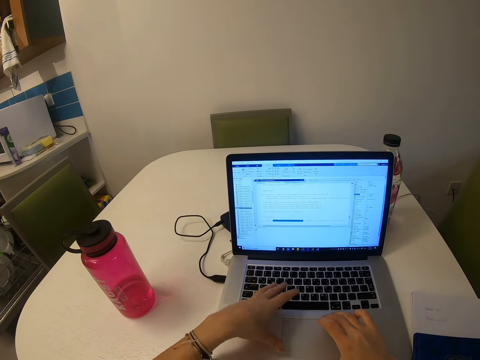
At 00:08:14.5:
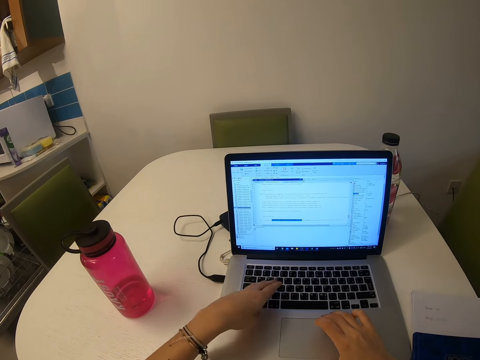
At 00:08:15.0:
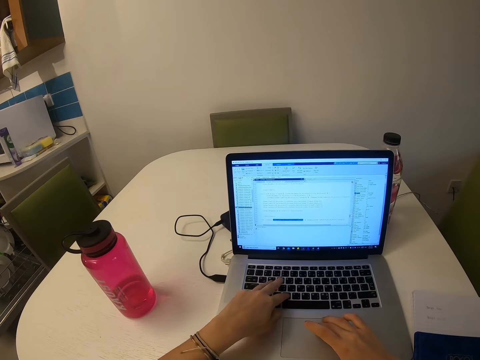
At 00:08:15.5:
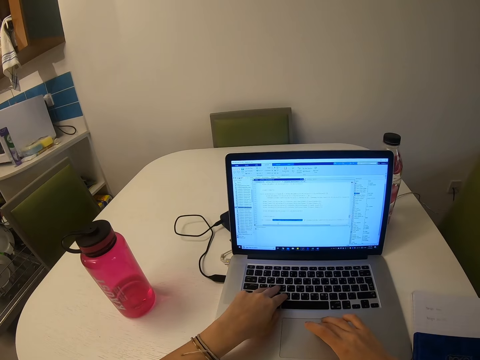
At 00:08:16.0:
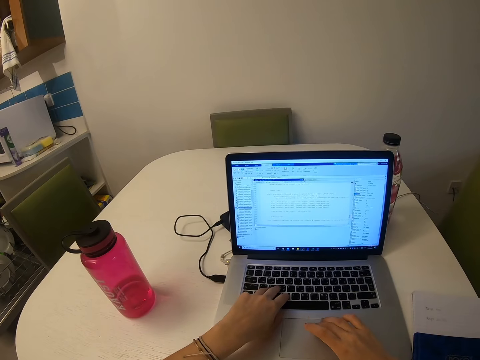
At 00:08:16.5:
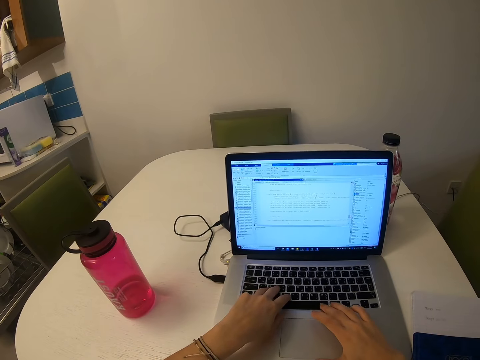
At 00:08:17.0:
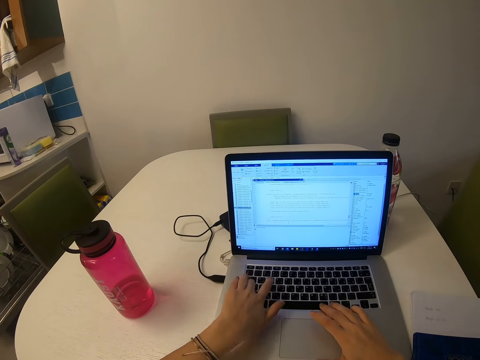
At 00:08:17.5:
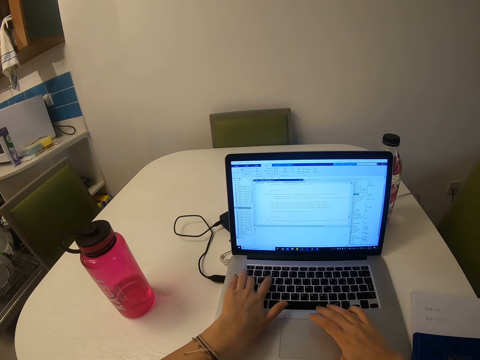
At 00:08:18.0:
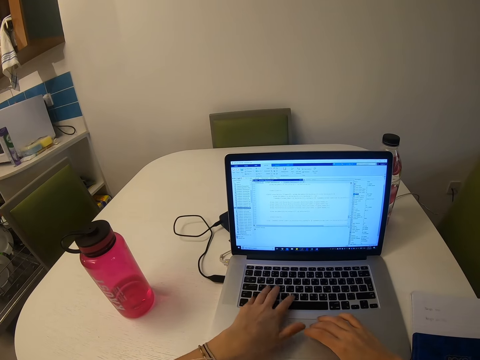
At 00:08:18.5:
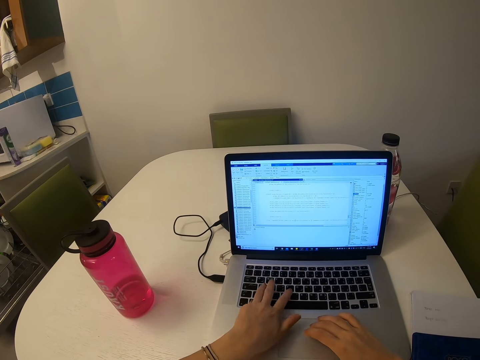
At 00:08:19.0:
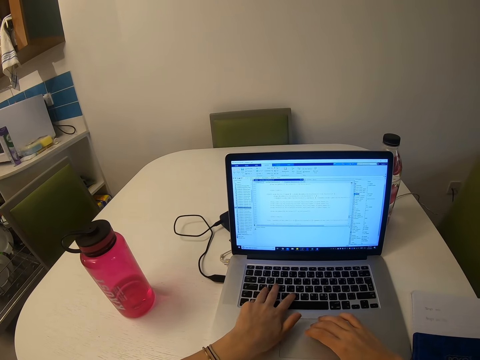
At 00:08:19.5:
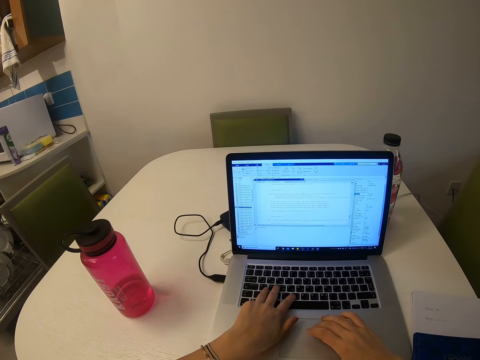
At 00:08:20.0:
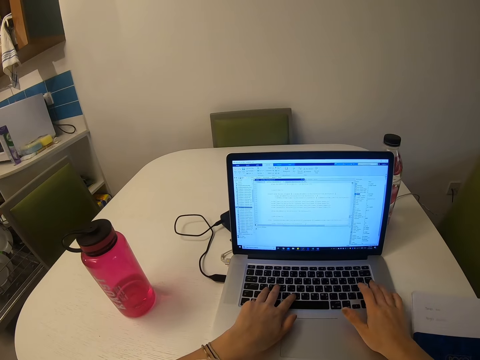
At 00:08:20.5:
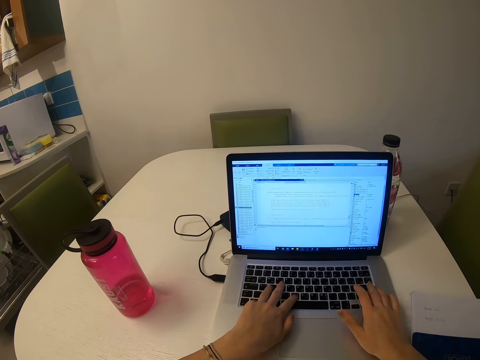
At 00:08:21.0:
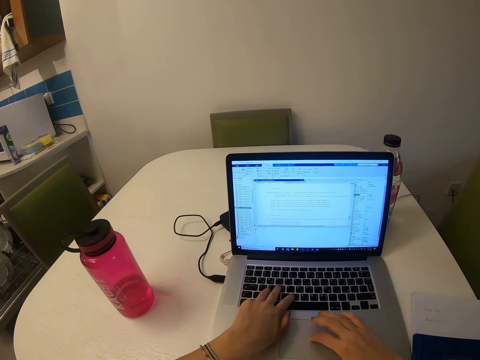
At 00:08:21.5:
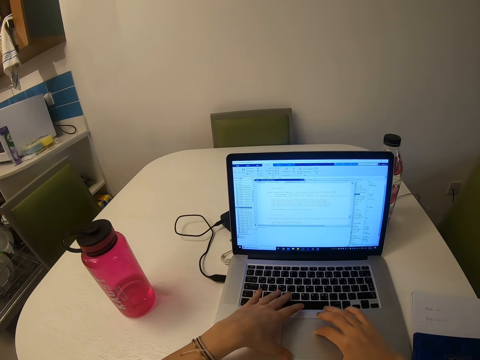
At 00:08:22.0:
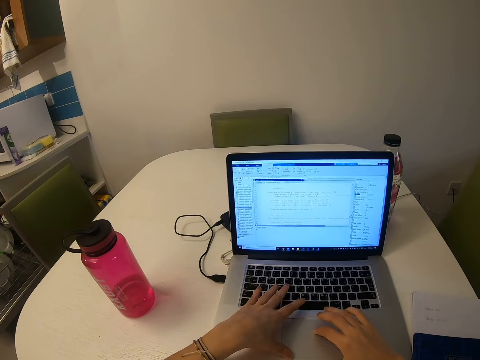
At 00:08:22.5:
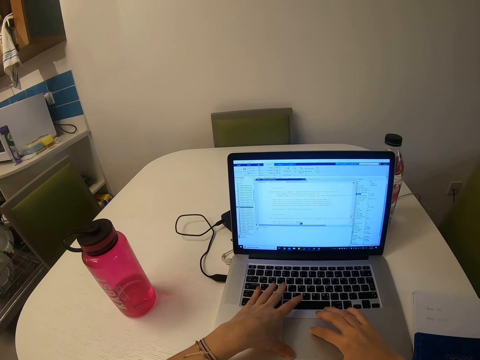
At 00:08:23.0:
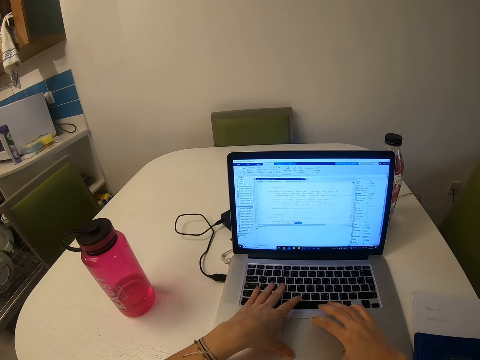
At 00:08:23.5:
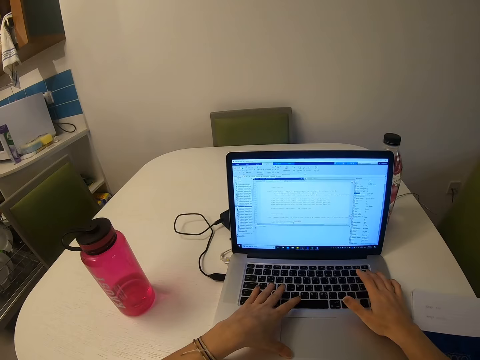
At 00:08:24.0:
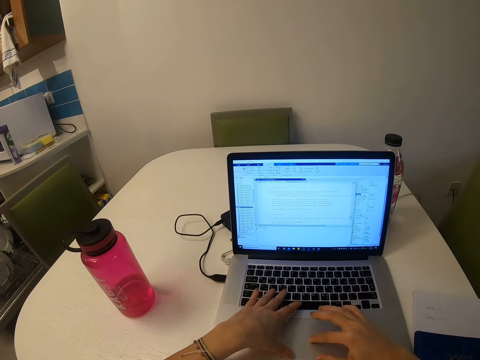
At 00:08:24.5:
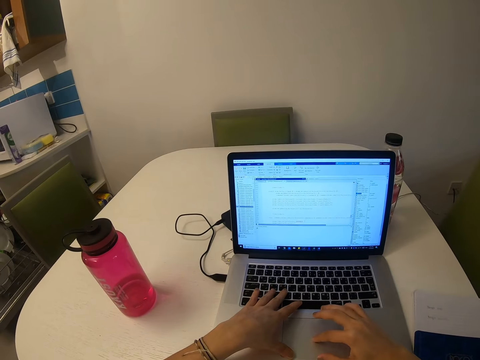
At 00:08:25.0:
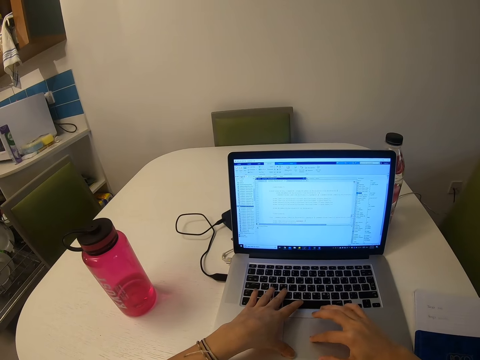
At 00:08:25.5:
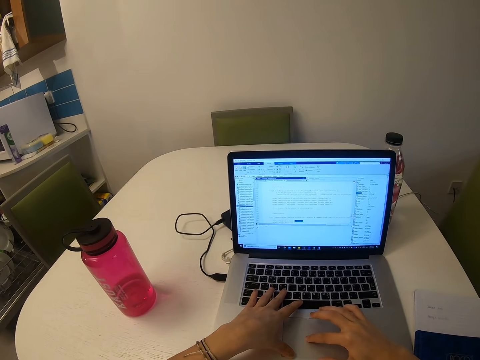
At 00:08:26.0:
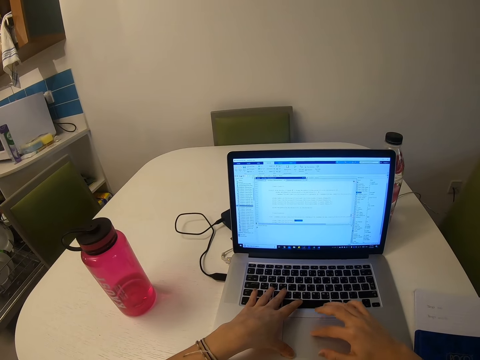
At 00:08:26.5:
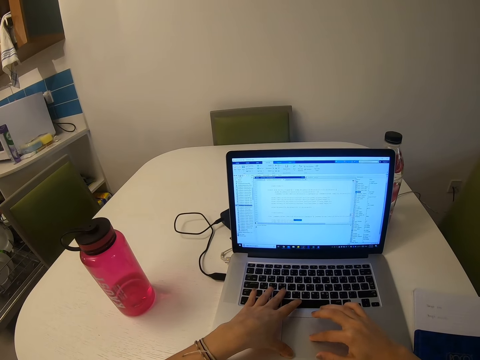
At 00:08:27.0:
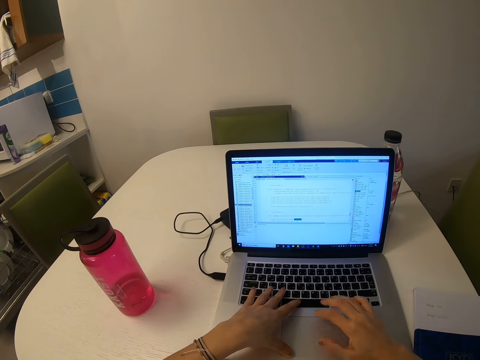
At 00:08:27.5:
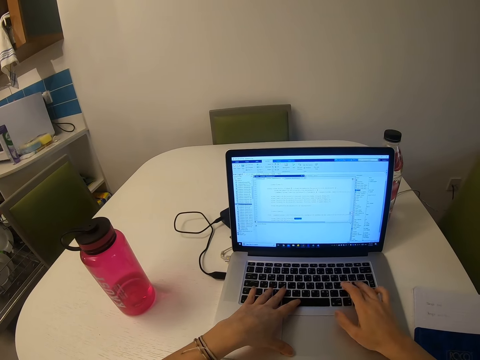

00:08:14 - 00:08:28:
The camera wearer types on the keyboard. They scroll the scrollbar.

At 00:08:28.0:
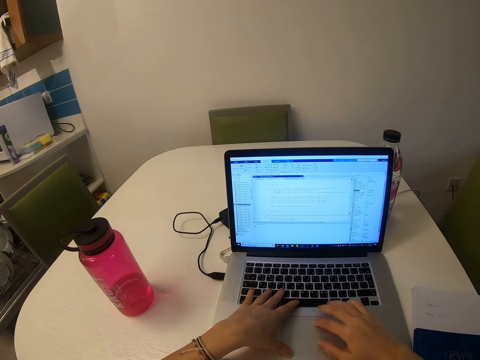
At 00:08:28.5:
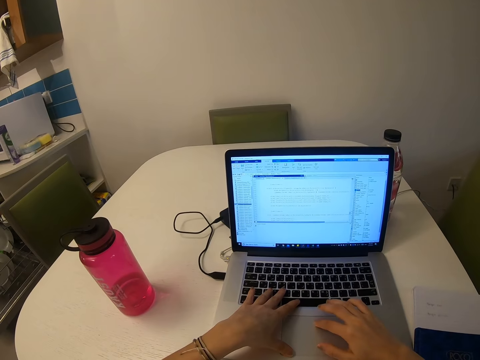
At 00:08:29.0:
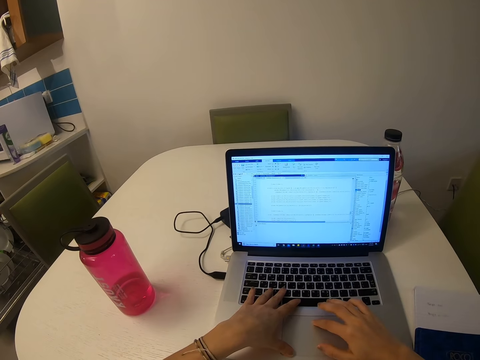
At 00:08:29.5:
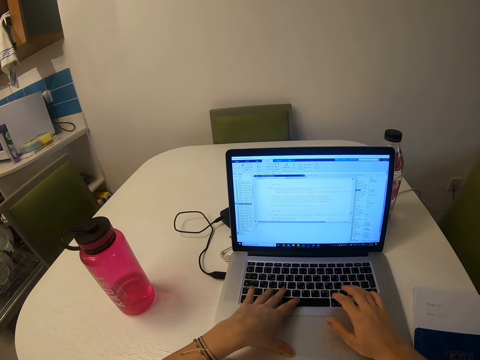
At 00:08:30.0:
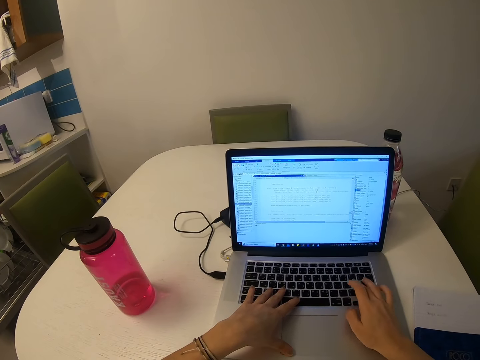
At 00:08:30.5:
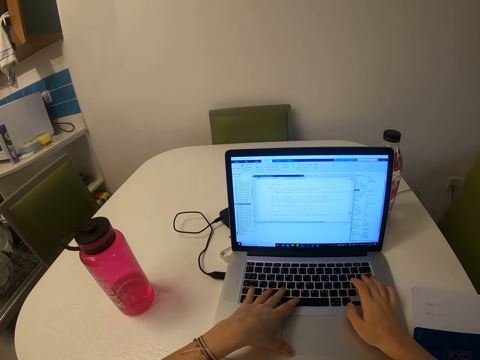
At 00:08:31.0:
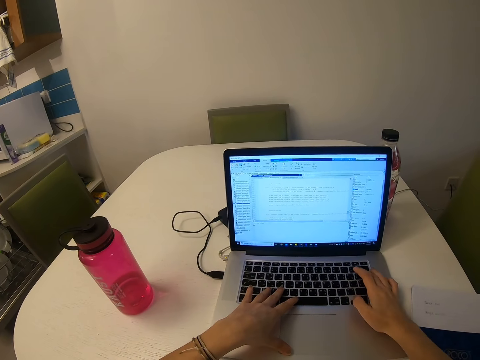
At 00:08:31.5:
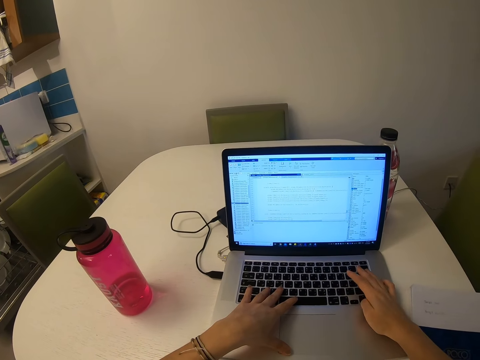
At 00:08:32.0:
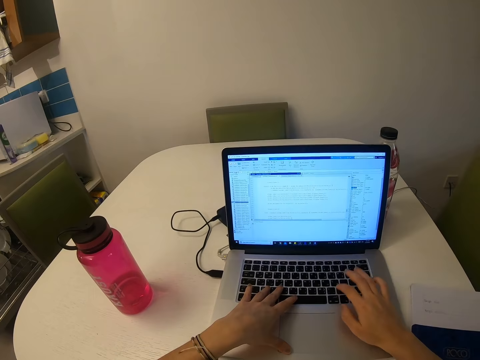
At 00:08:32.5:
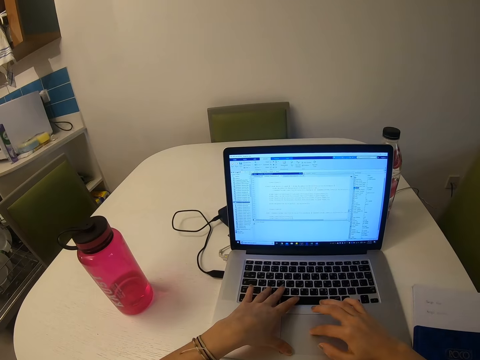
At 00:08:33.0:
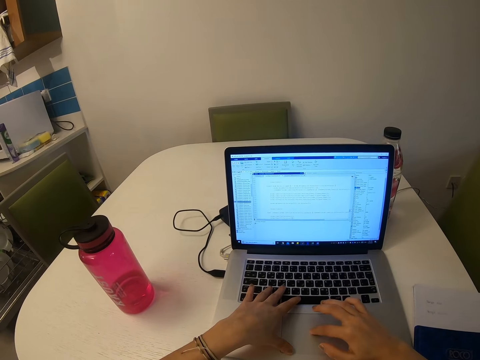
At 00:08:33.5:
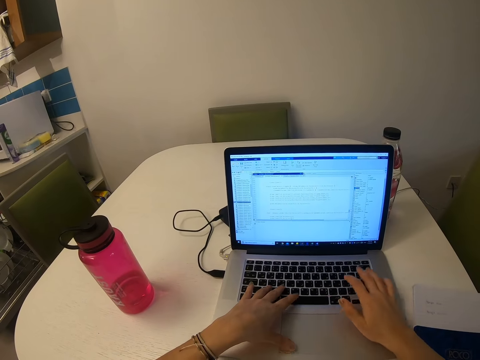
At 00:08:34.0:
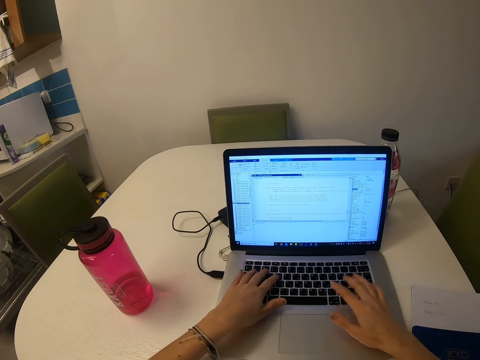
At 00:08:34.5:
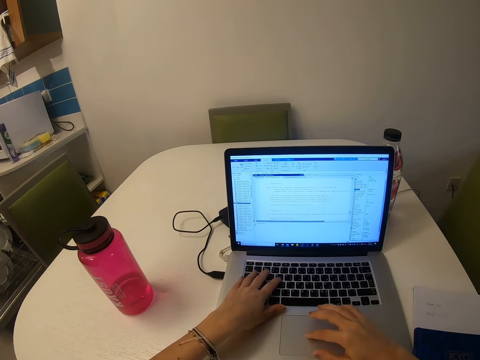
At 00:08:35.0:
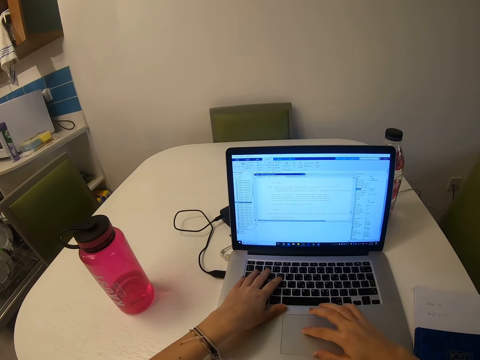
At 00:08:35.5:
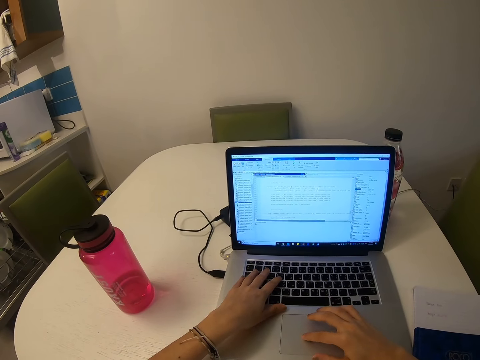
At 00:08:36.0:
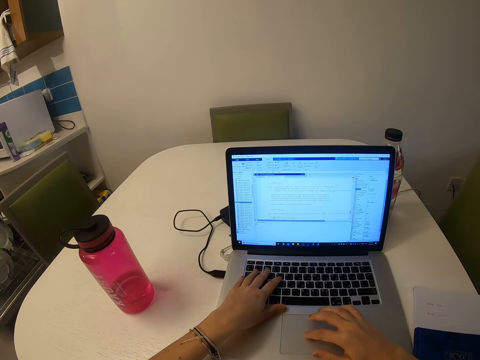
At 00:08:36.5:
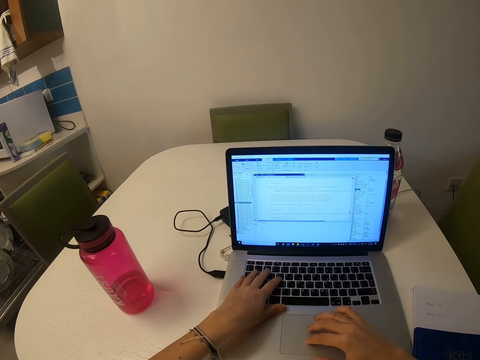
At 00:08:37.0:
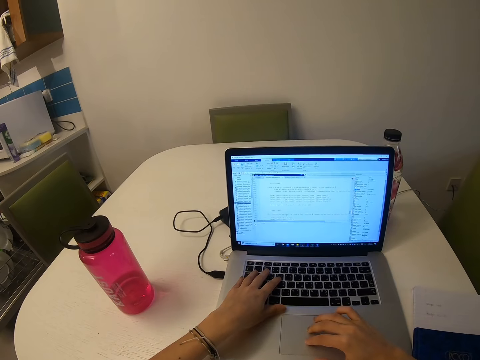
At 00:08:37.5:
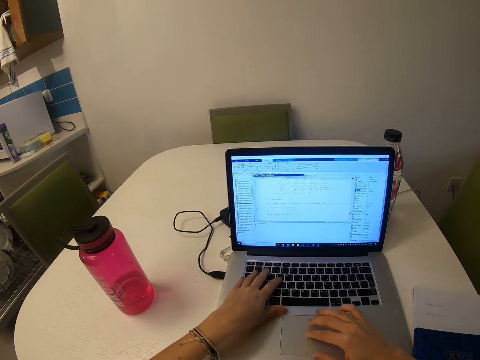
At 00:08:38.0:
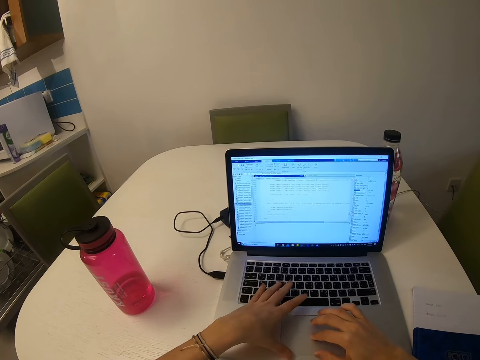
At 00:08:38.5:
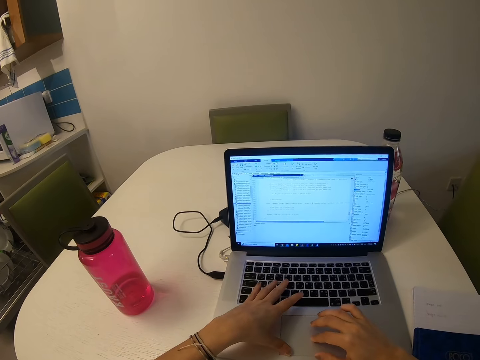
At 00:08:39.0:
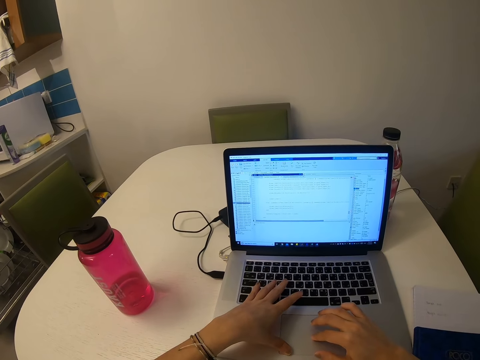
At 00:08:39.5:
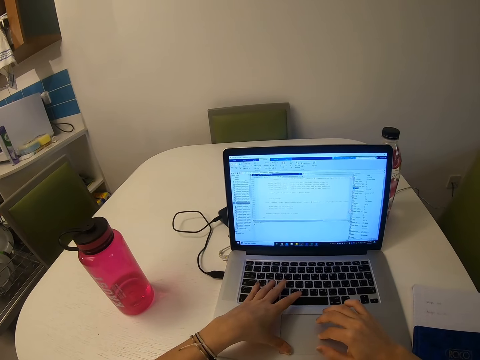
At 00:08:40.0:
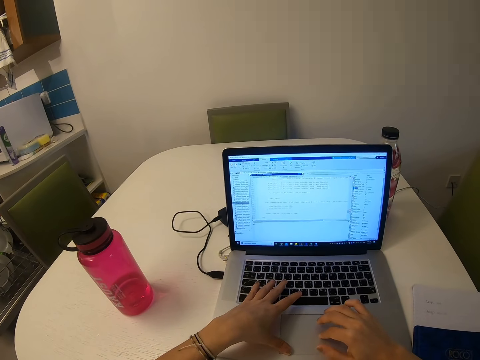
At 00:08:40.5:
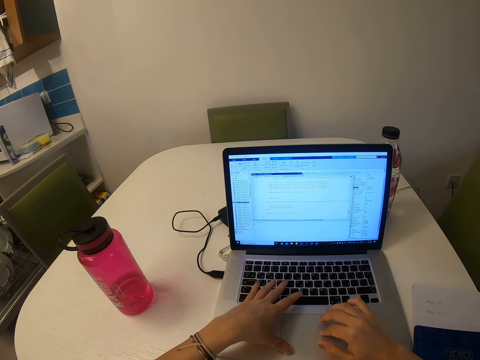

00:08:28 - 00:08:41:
The camera wearer types on the keyboard. They scroll the scrollbar. They operate a laptop.
